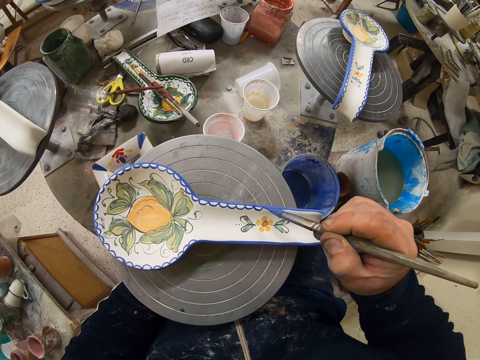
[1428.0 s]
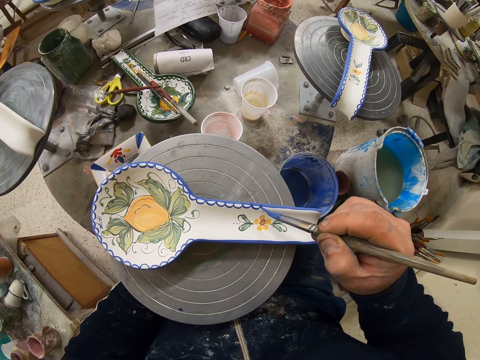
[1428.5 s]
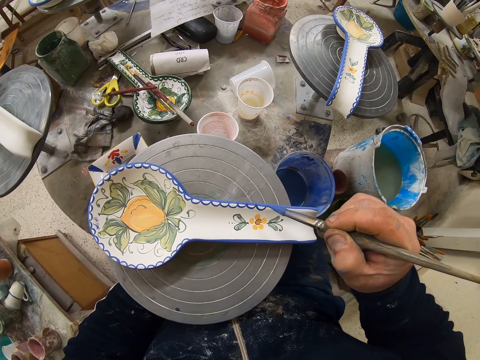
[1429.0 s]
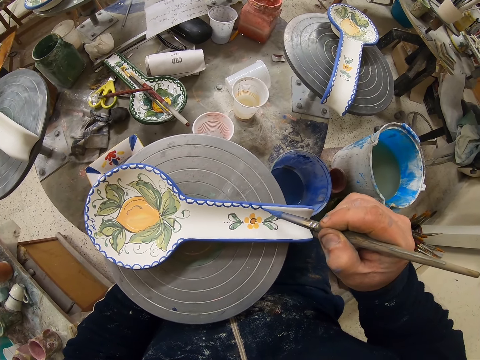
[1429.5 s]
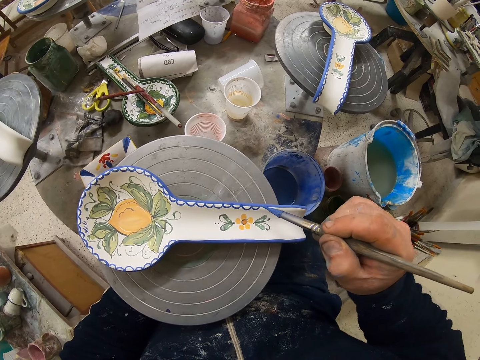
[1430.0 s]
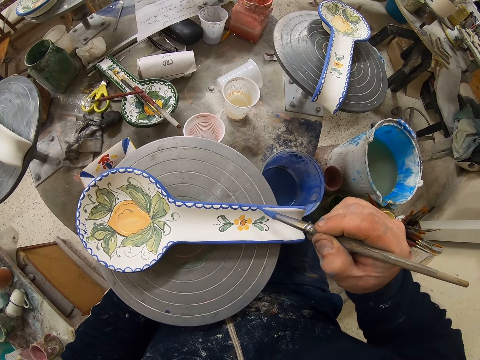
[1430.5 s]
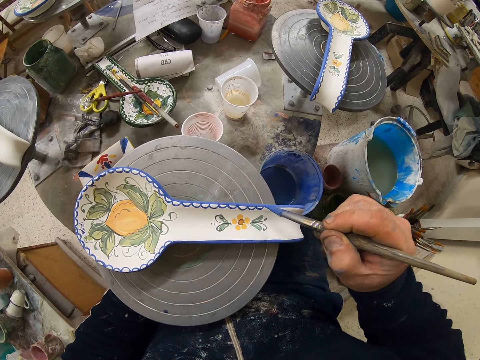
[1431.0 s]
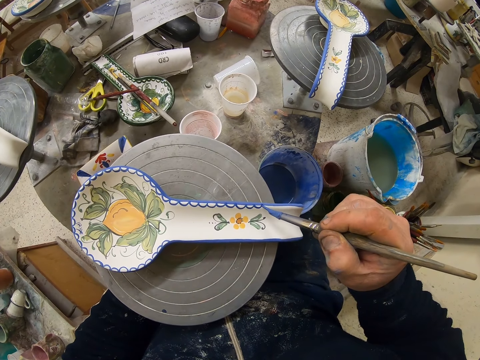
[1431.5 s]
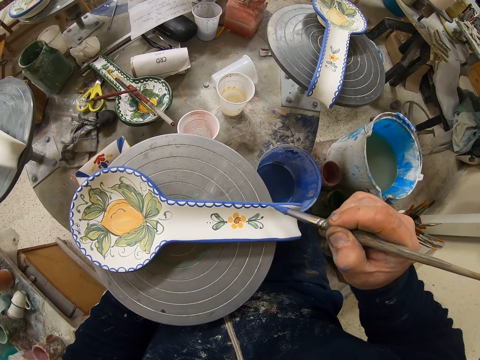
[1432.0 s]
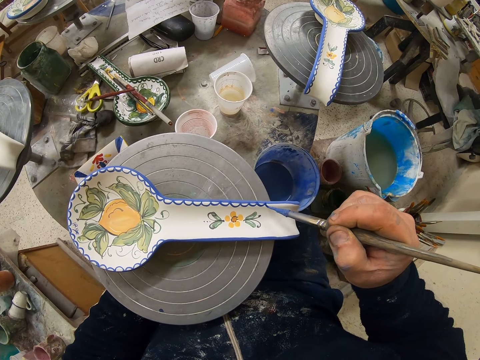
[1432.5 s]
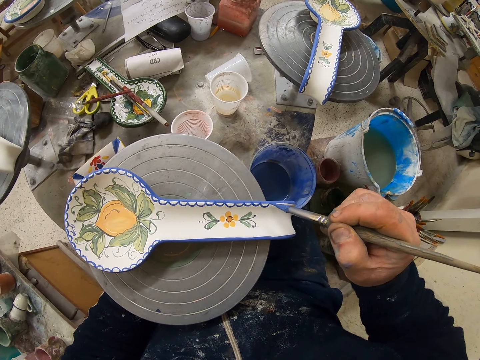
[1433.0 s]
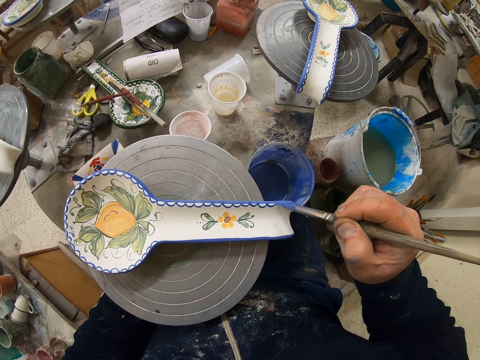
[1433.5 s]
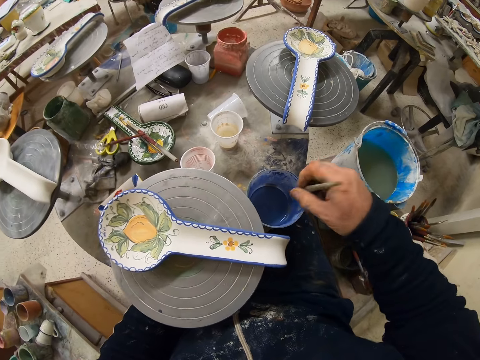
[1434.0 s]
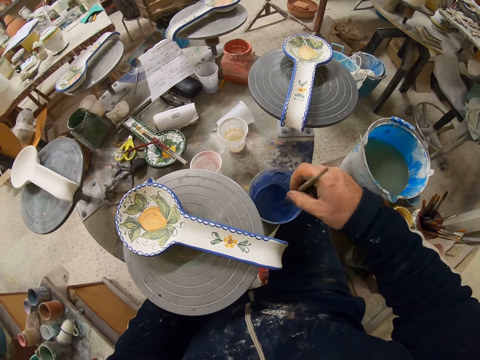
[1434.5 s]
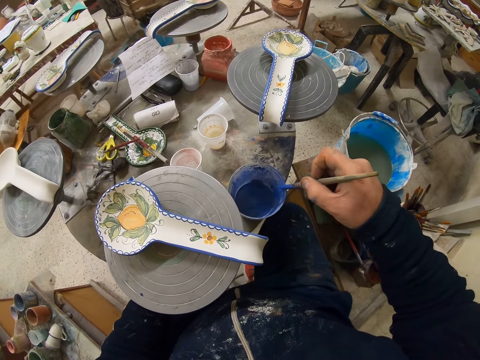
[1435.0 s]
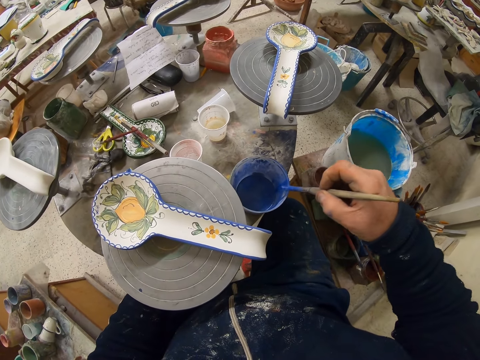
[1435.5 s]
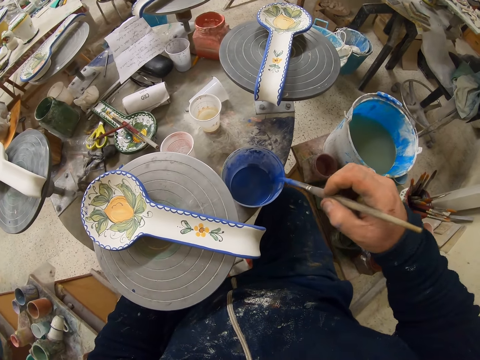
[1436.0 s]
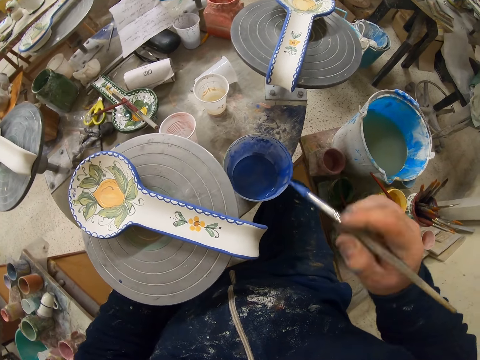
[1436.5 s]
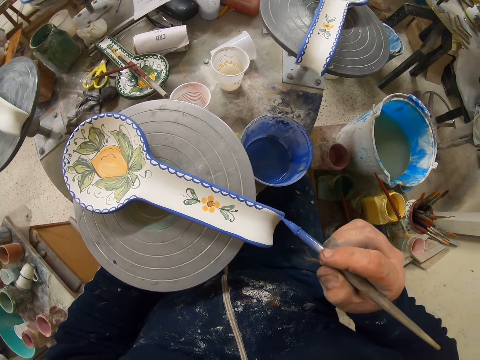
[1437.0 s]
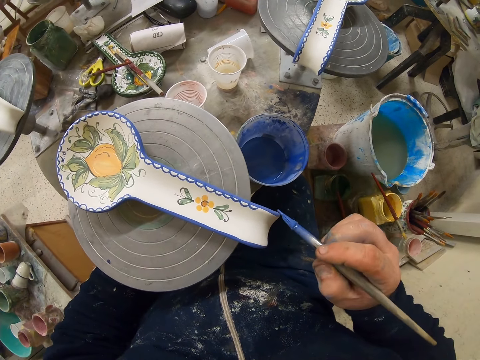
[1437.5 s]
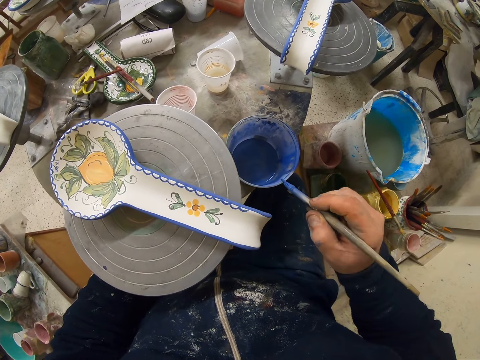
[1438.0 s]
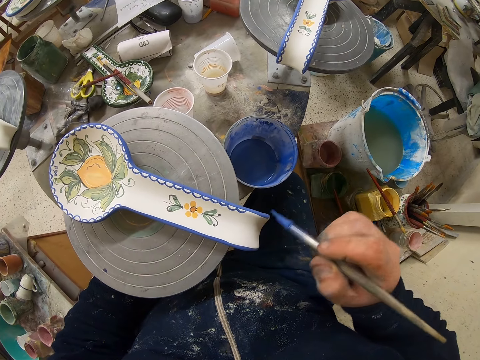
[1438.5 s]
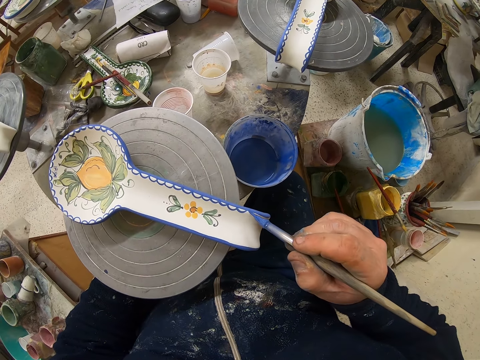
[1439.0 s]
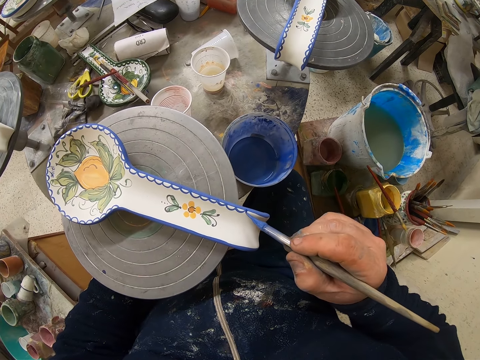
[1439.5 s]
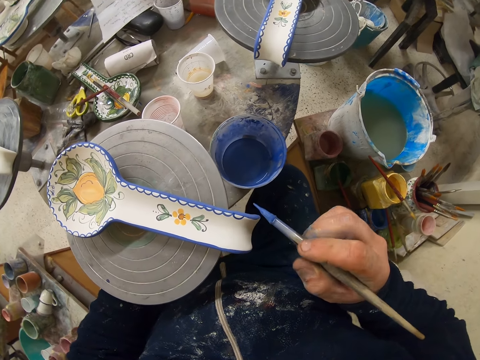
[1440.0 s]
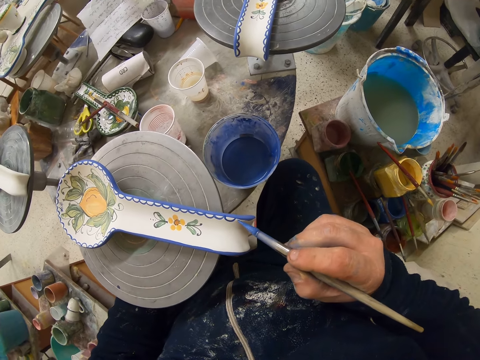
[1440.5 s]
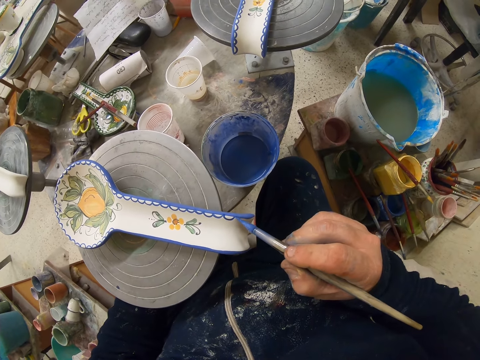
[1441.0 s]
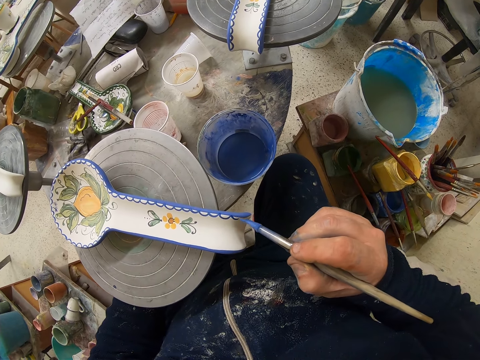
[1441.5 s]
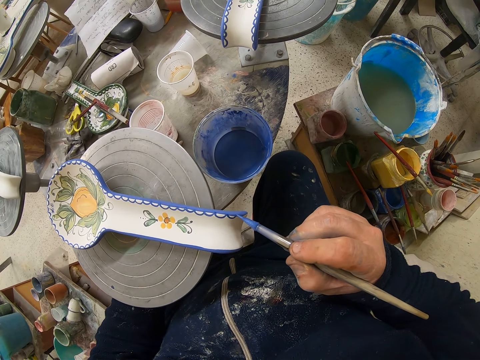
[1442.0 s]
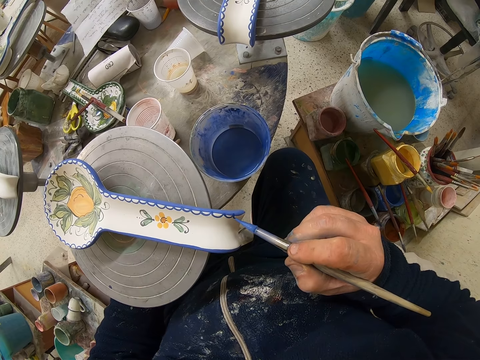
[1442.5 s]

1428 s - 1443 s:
The camera wearer dips the paint brush in the paint can. They rub the paint brush on the paint can. They decorate the plate with the paint brush.

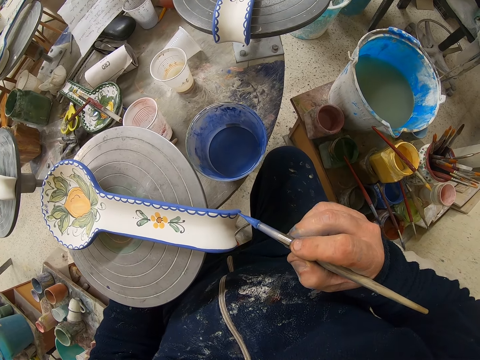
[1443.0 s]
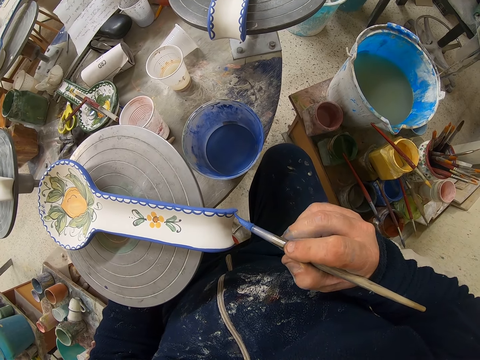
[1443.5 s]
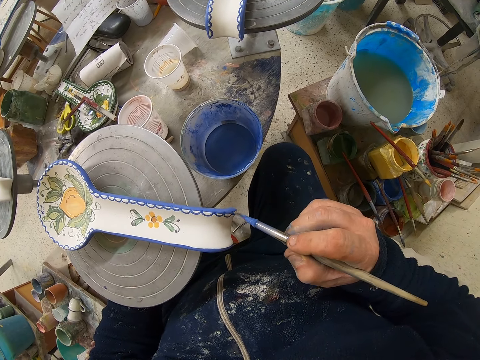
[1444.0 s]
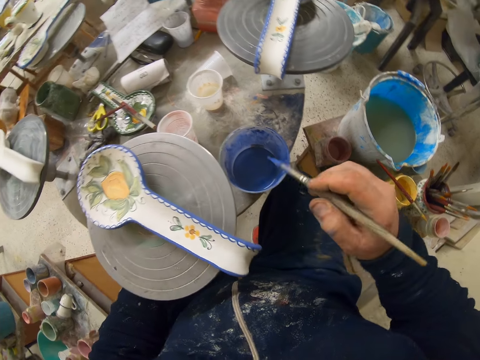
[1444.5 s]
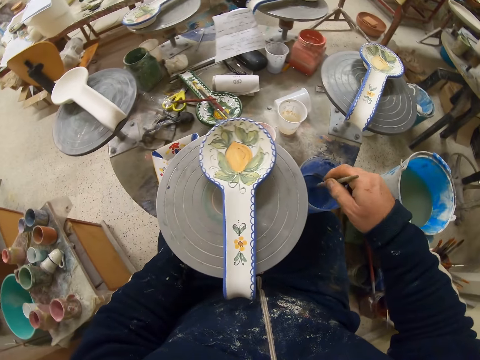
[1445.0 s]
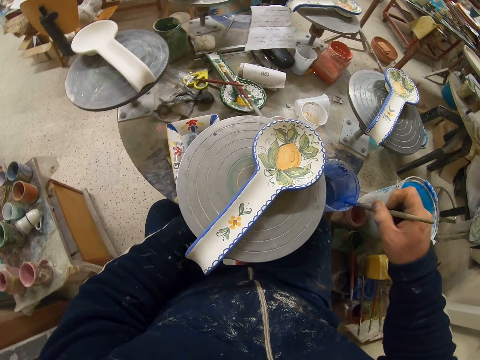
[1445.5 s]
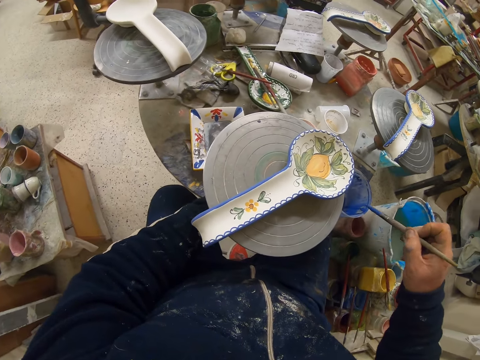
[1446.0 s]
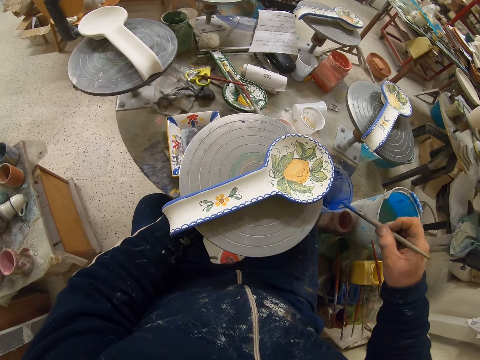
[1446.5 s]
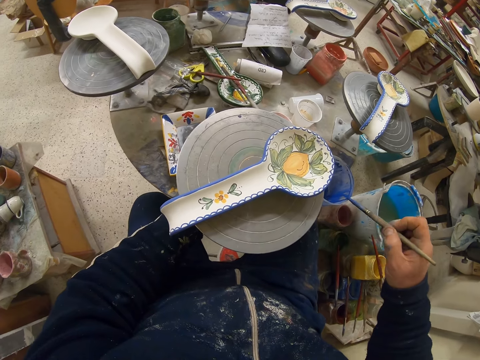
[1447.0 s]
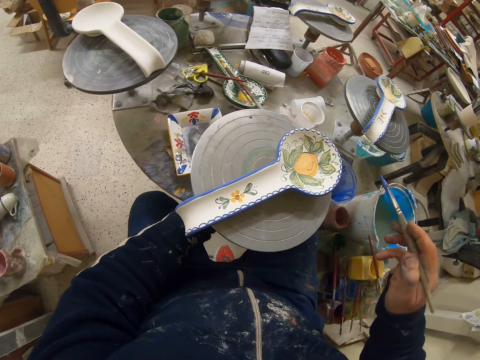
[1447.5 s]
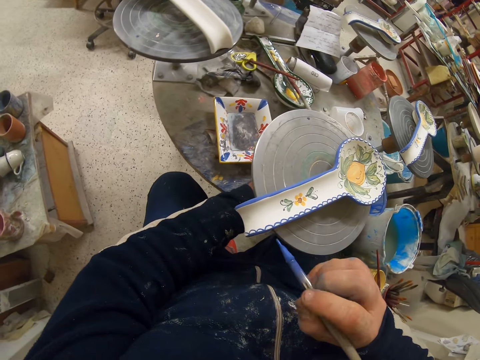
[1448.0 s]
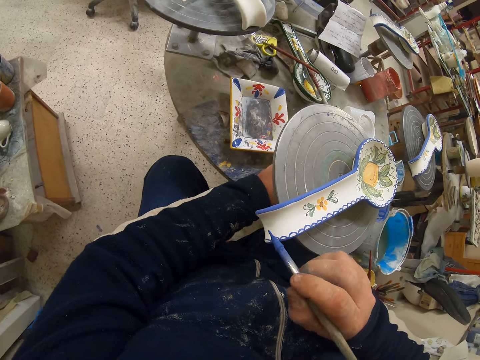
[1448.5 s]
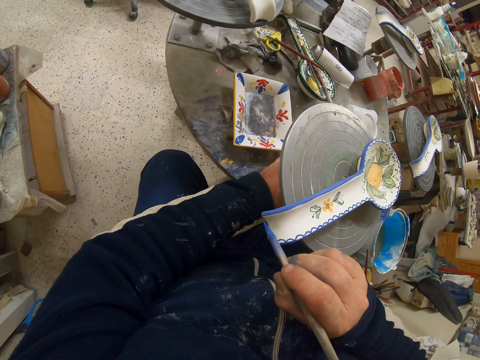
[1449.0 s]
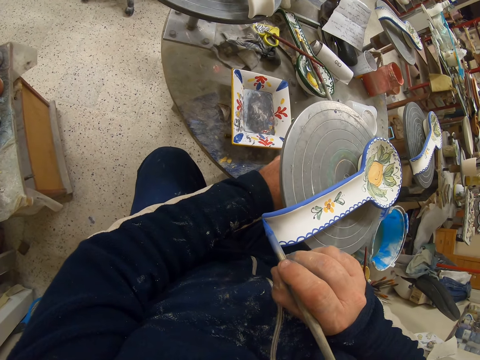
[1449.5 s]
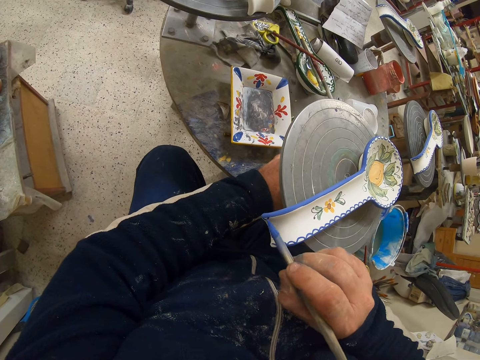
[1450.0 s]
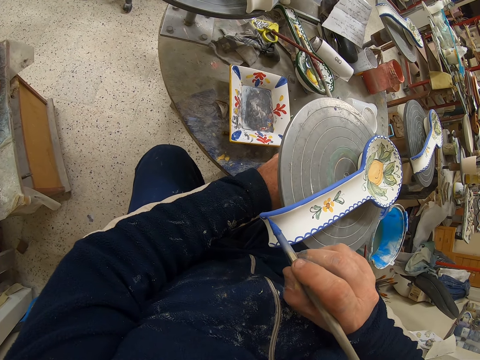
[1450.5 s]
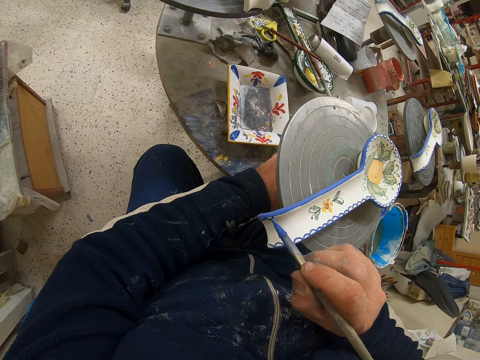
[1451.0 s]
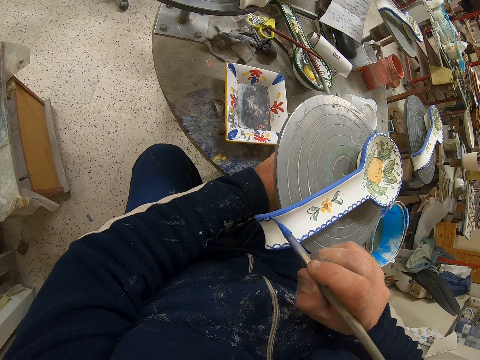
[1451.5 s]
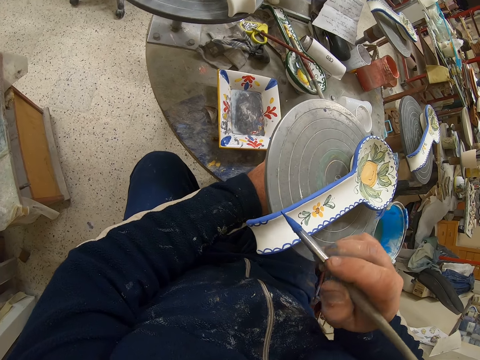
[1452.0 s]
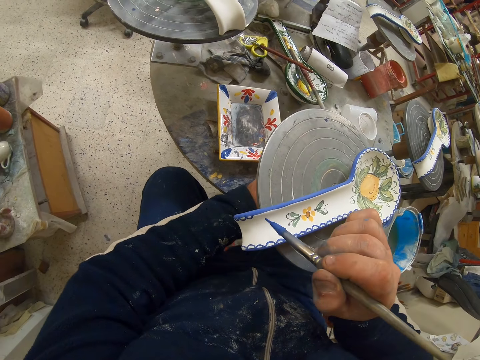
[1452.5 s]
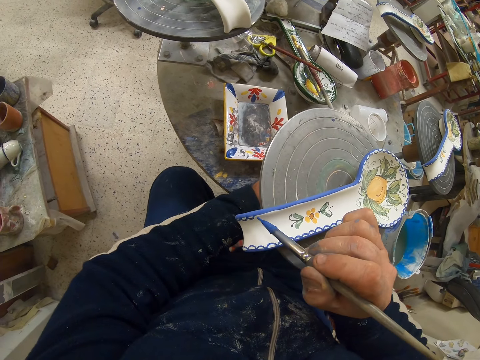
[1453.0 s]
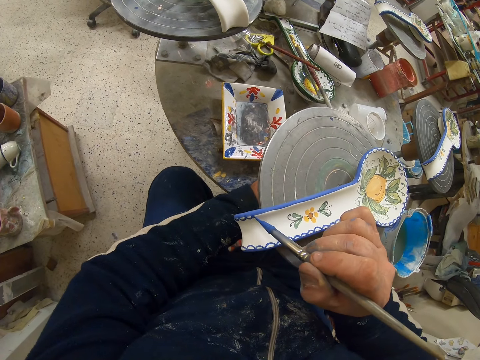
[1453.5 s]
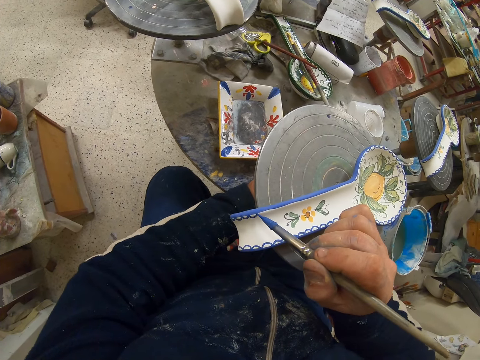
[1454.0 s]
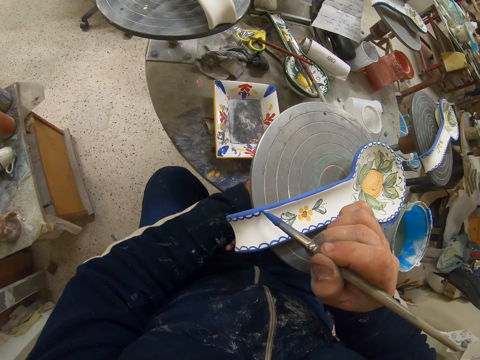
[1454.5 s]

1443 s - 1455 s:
The camera wearer turns the table. They dip the paint brush in the paint can. They rub the paint brush on the paint can. They decorate the plate with the paint brush.
